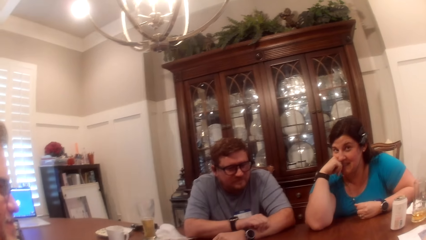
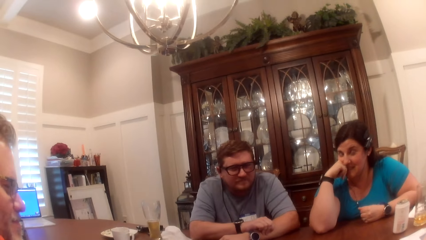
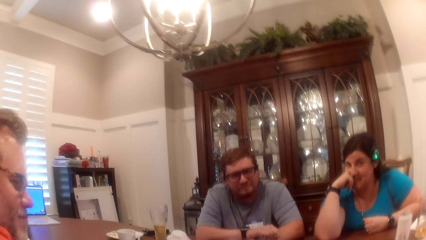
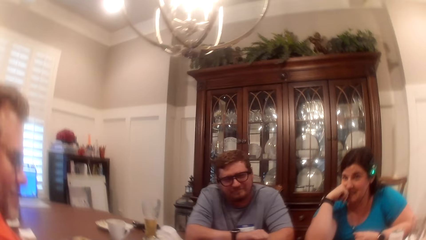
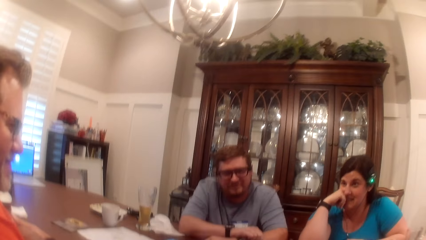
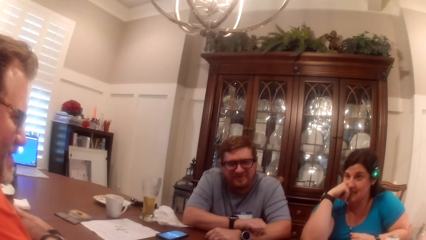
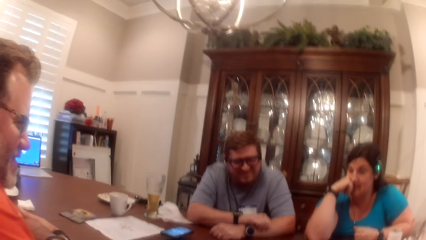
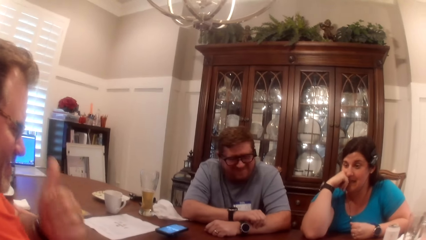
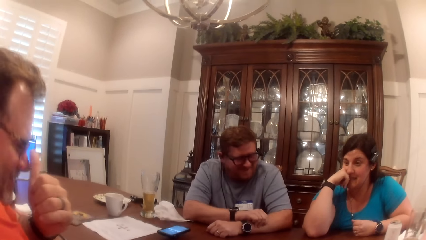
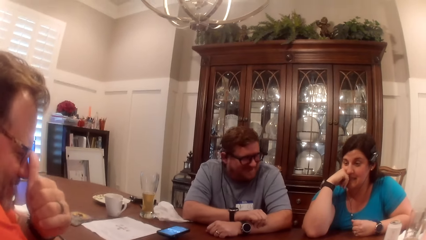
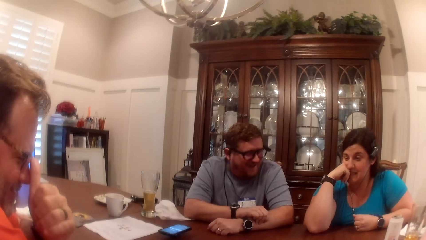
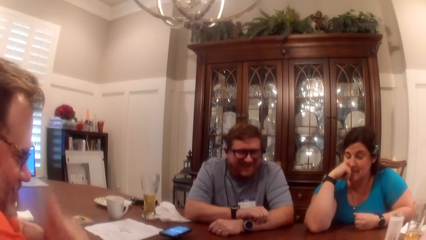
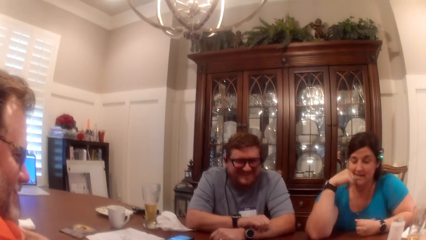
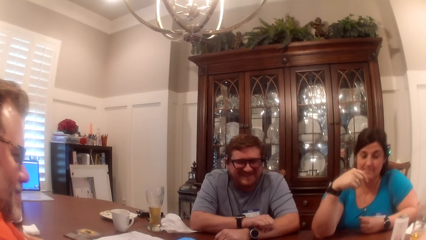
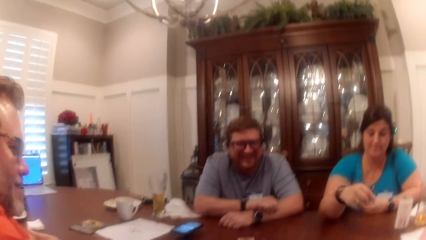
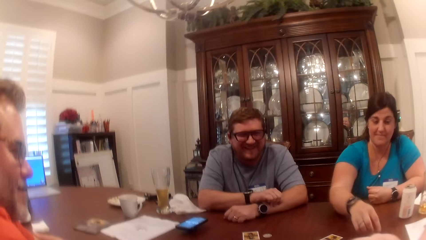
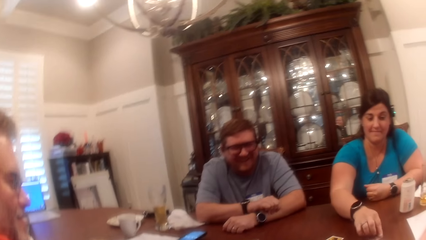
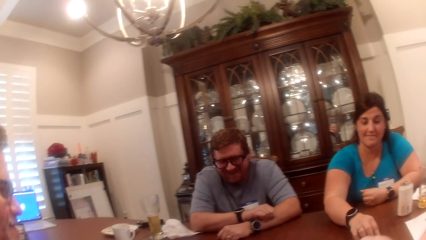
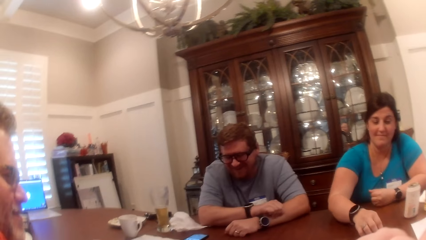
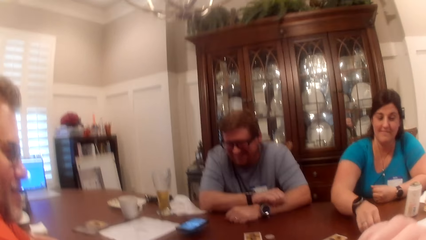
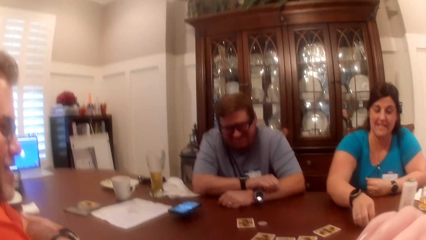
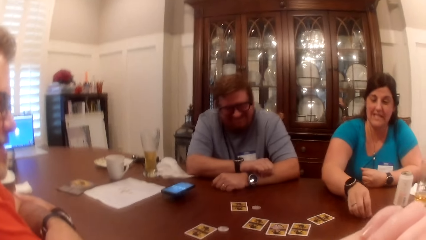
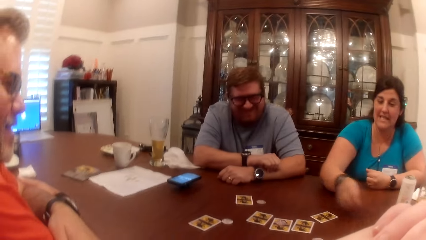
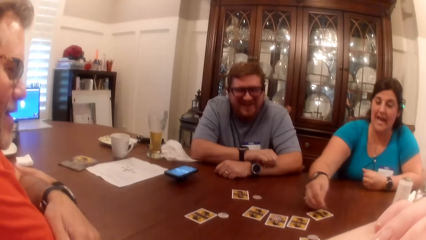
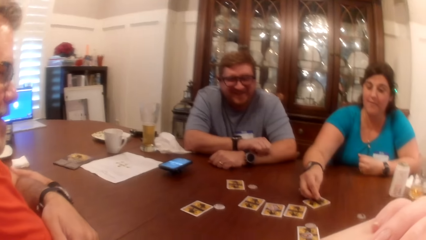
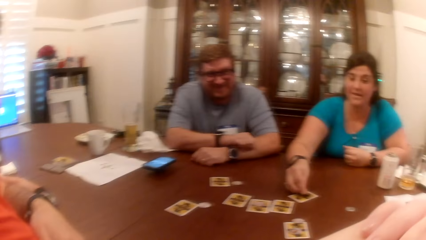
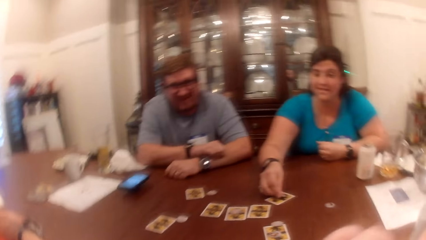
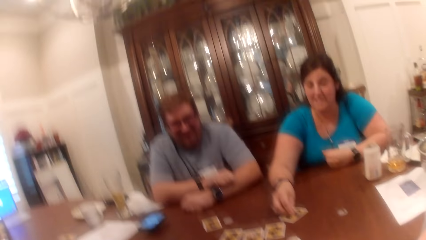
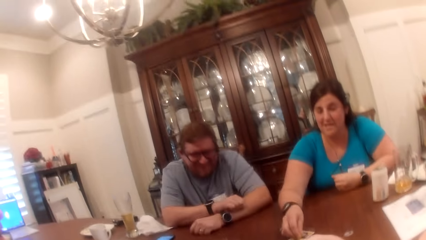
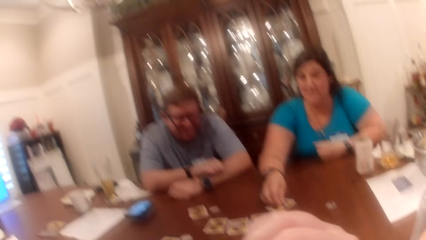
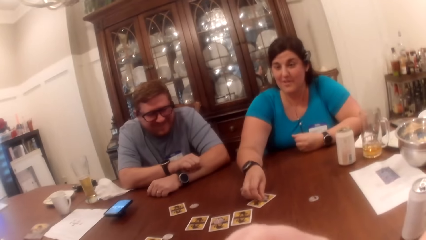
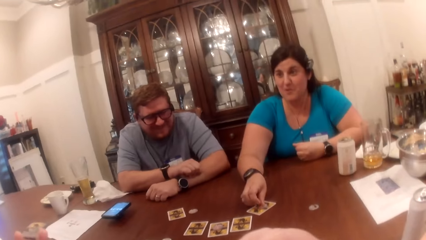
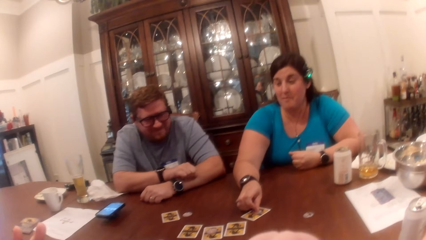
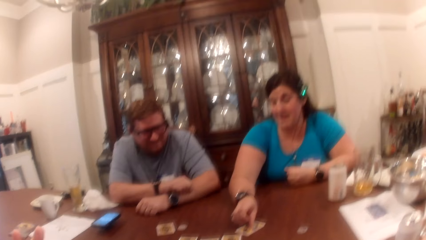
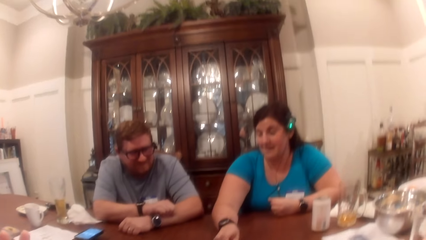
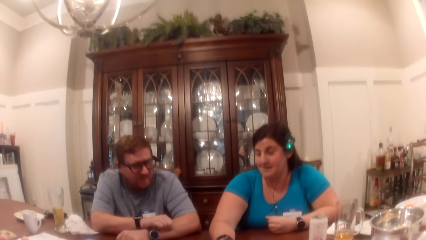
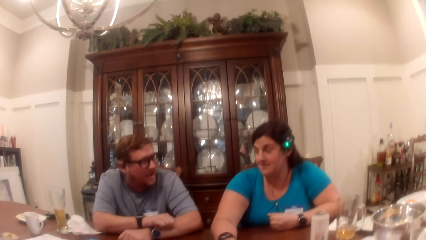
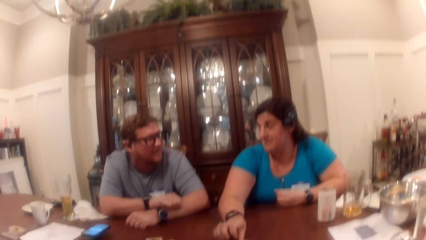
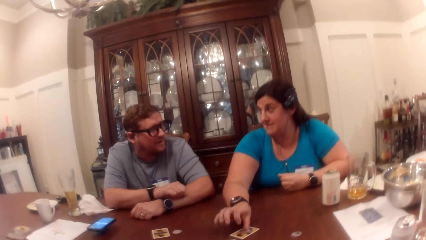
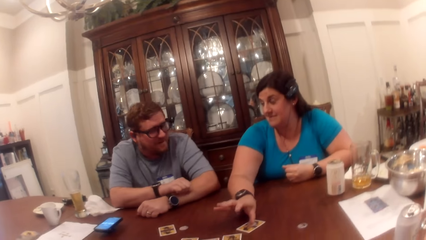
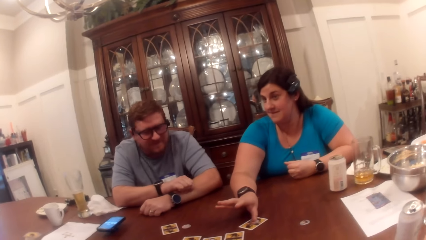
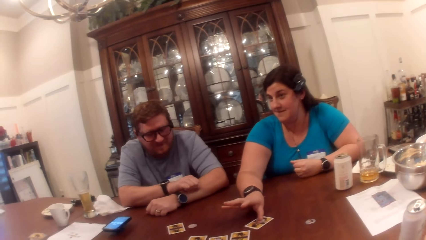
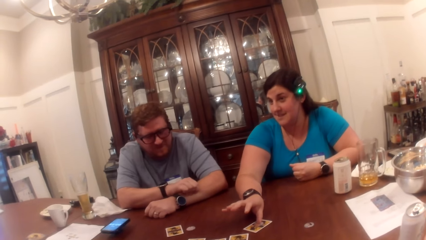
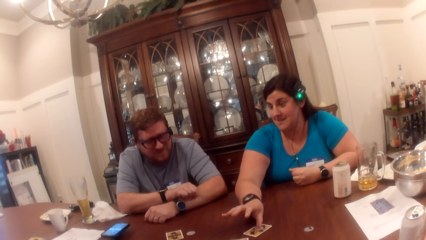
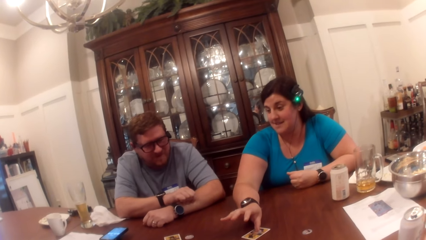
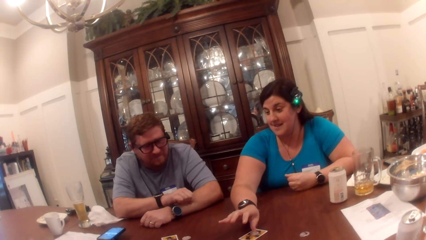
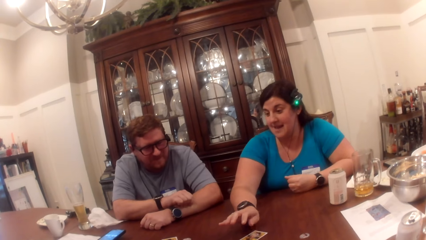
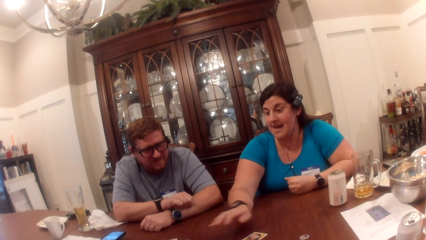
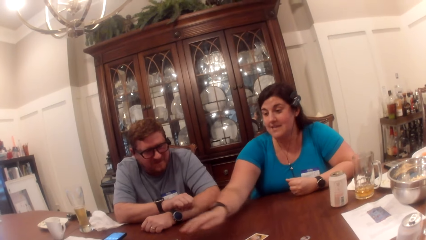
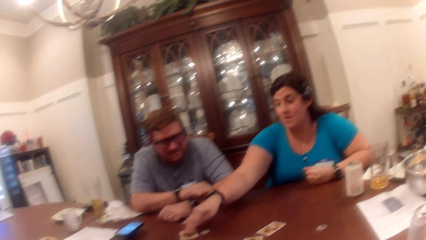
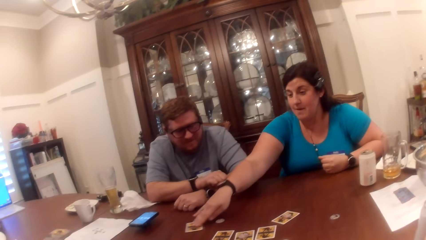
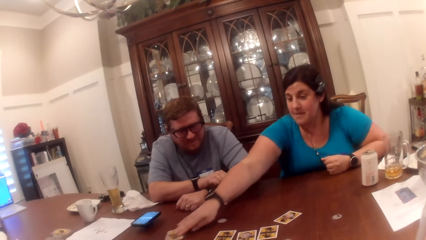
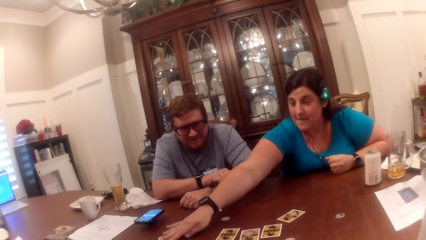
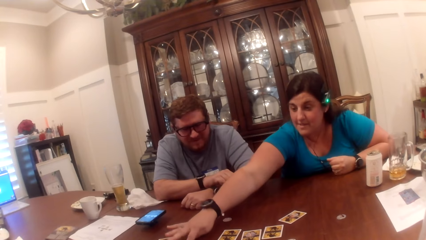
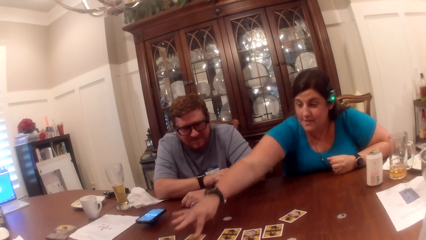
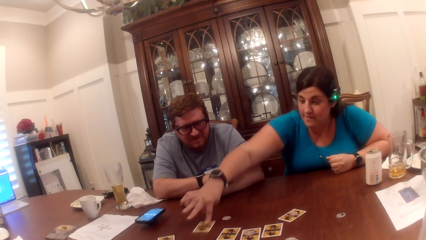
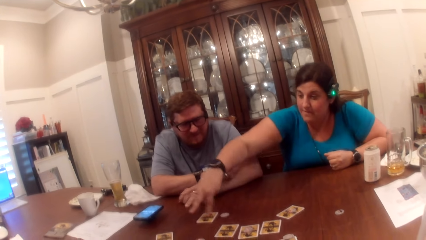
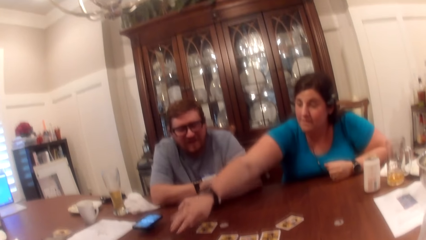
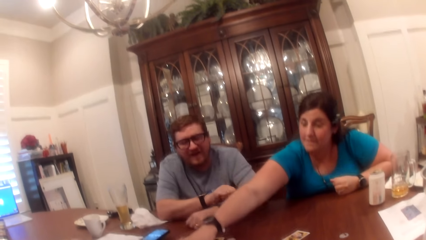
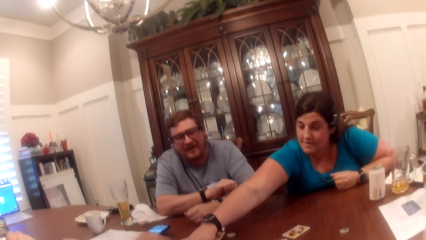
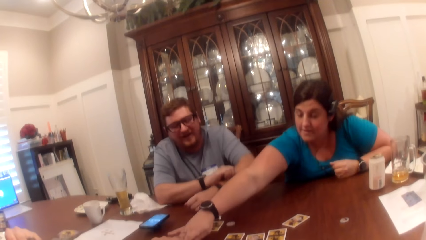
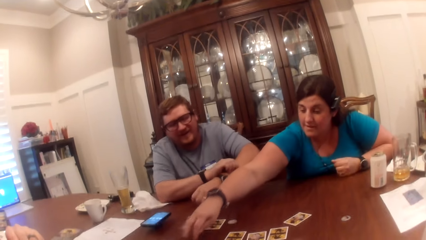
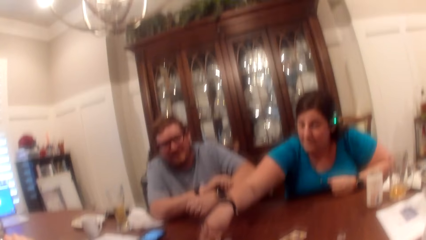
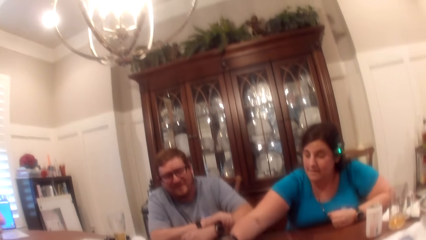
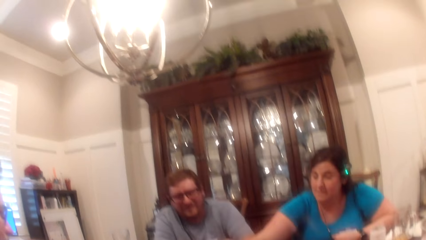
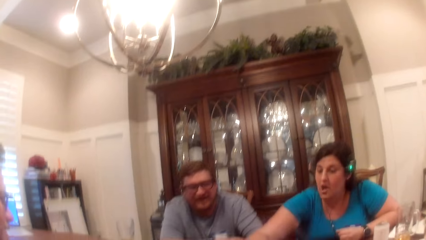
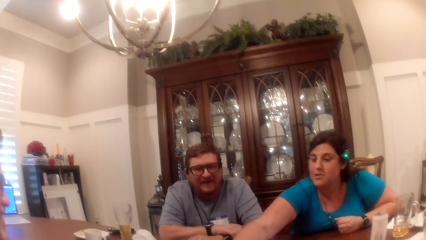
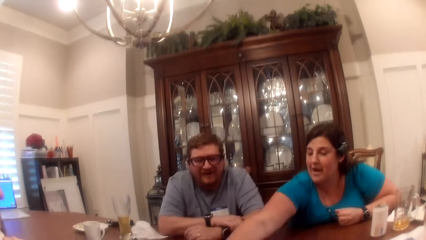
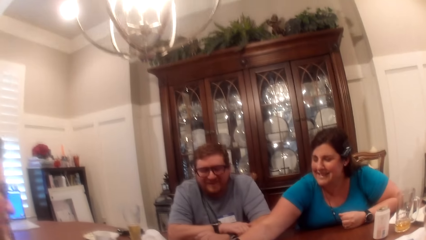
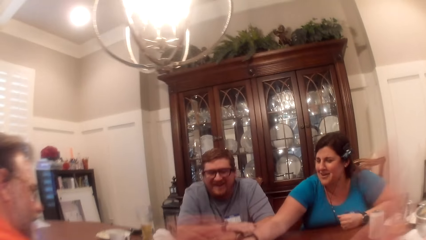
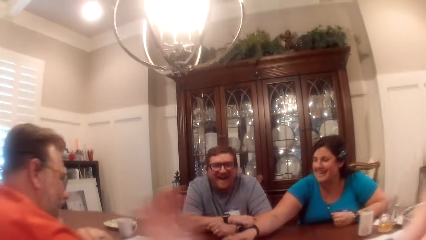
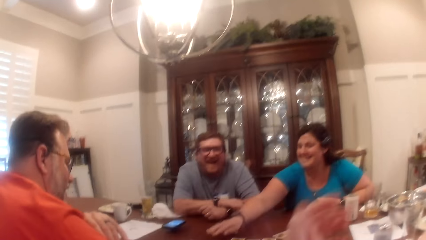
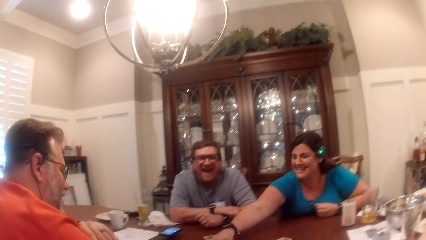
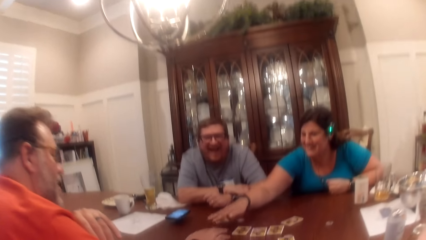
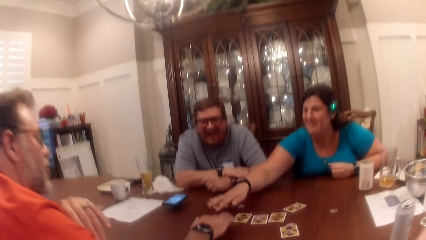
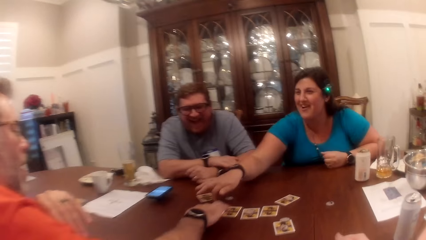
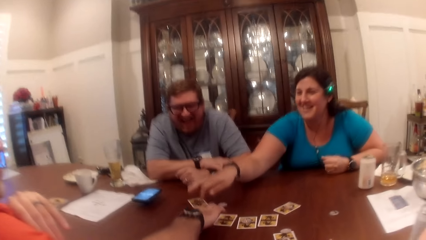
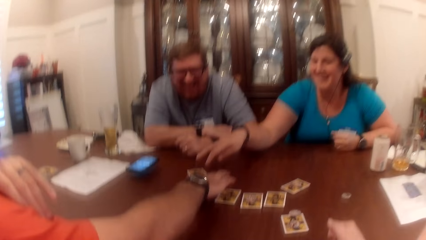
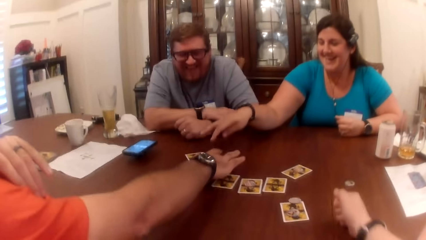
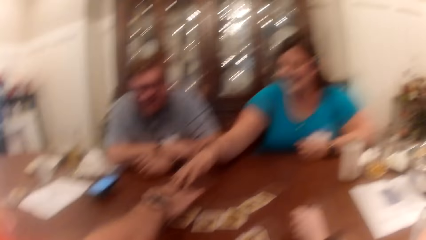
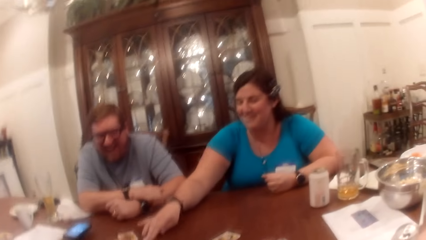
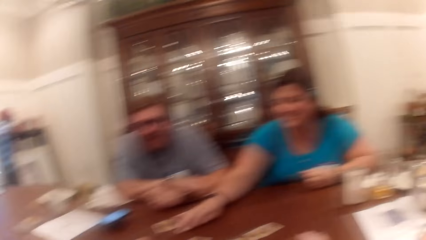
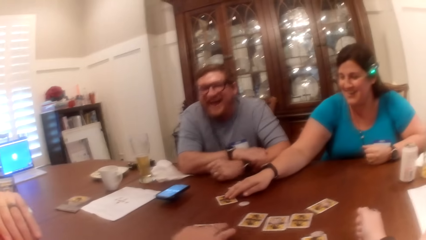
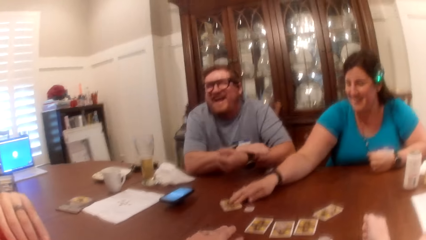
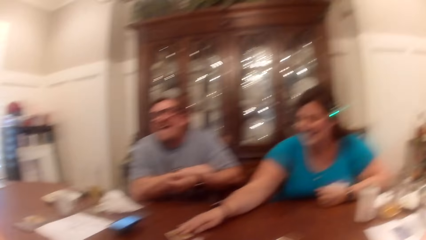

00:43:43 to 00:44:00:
A man adjusts the glasses on his face with his left thumb. The man touches the face. A woman picks a game chip on the table with her right hand and drops the game chip on a card on the table with her right hand. The camera wearer looks around. The woman stretches the hand, swaps two cards on the table with her right hand, and pushes the card on the table. She pulls the card on the table. She pulls the card on the table again. The man moves a card on the table with his right hand.
